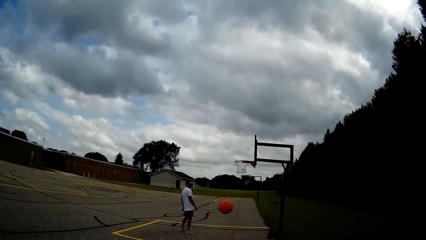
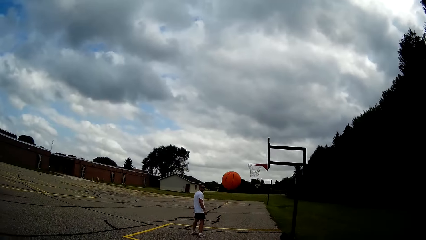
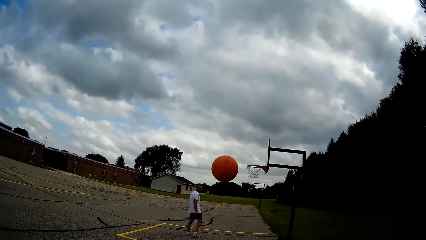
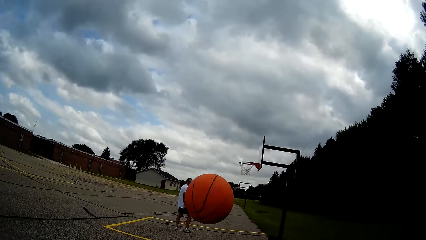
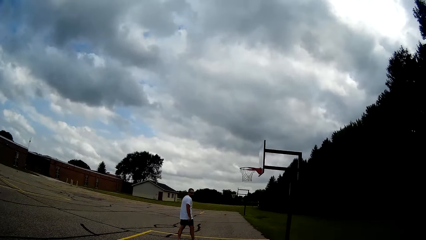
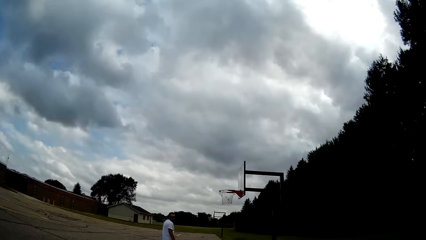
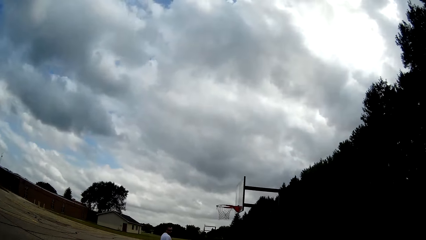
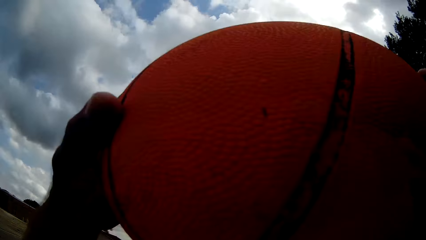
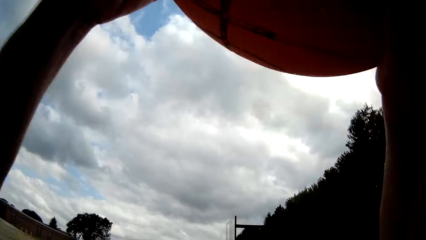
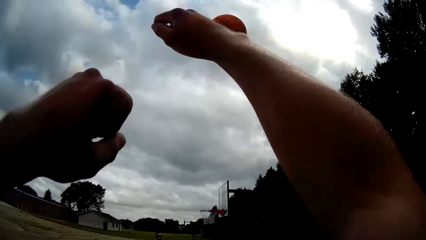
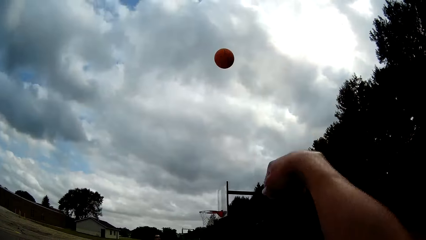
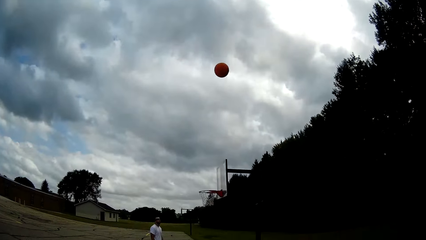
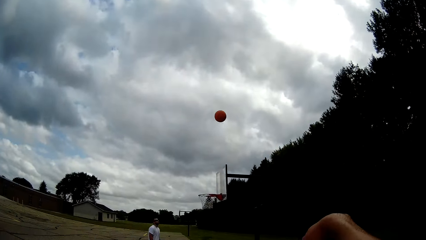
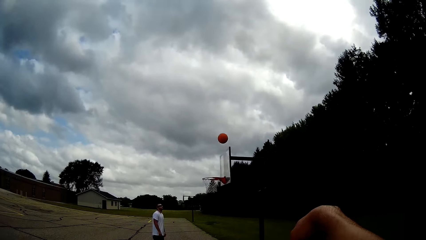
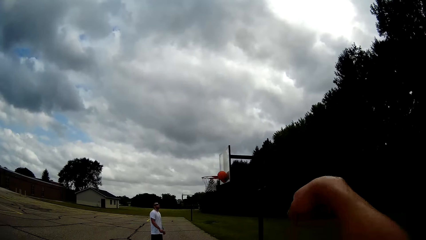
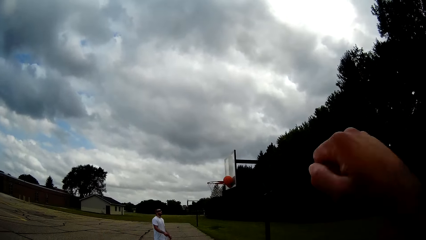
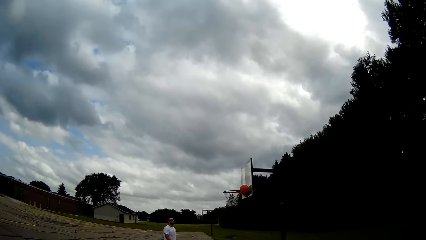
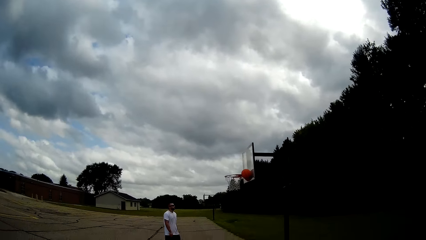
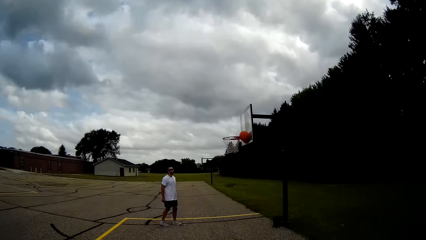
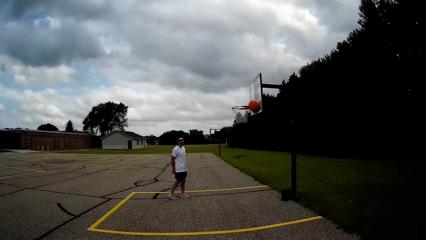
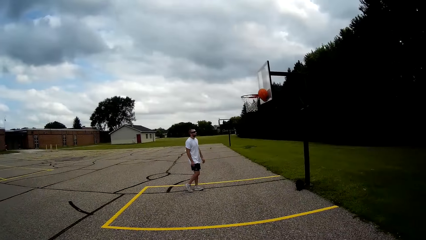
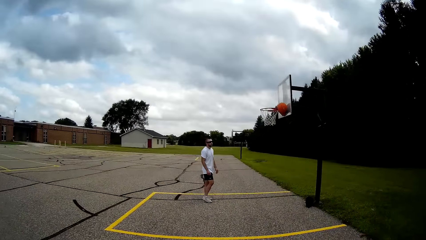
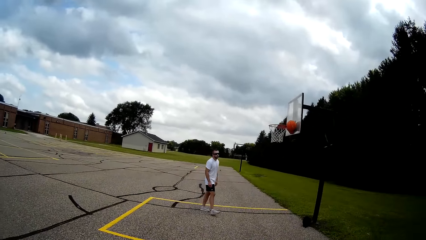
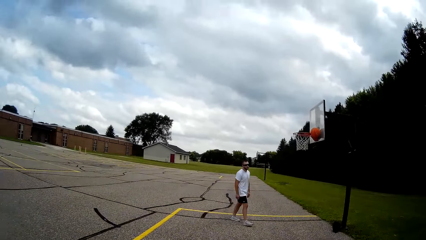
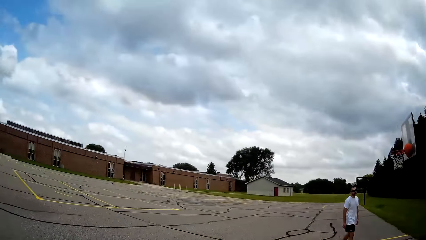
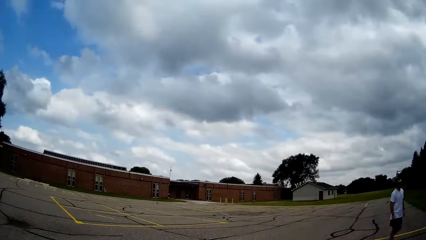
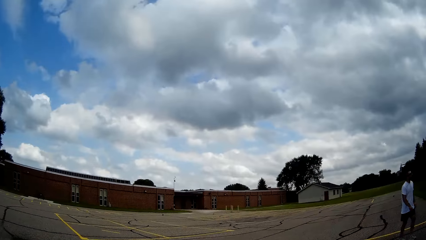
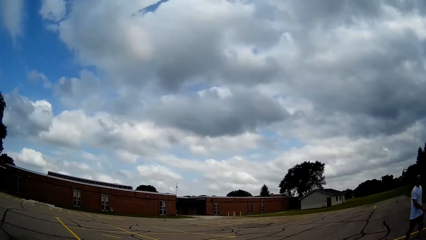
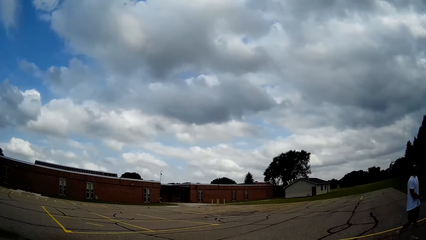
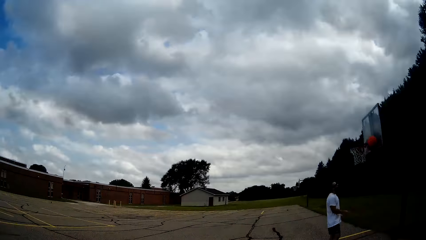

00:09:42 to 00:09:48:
The camera wearer holds the basketball. They catch the ball. They throw the ball in-between the blackboard and the basketball hoop. A person pushes the basketball inside the hoop.

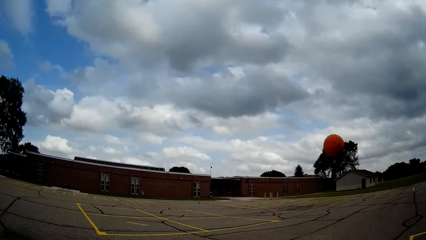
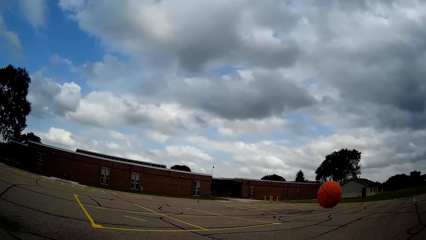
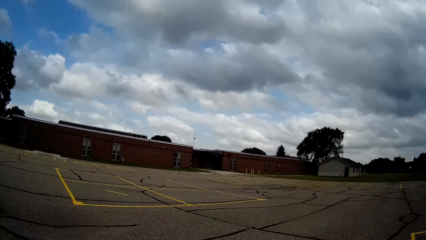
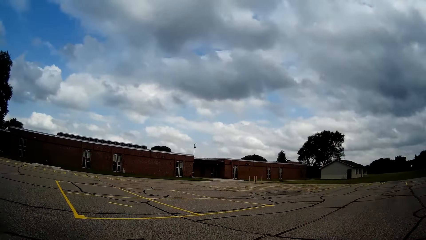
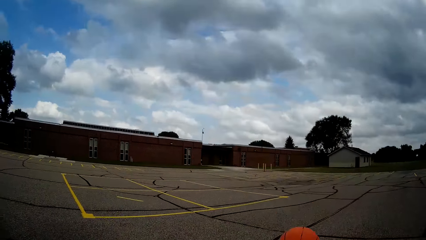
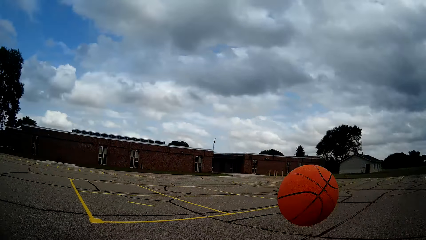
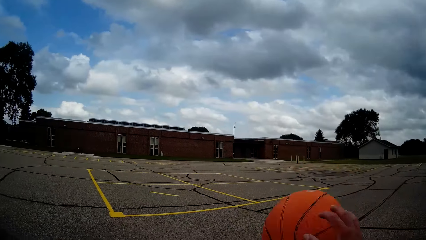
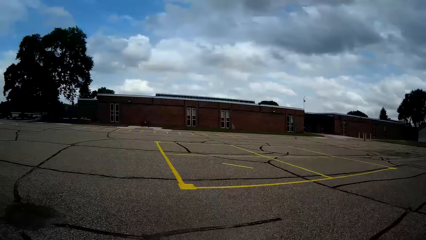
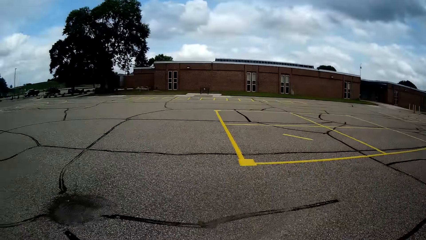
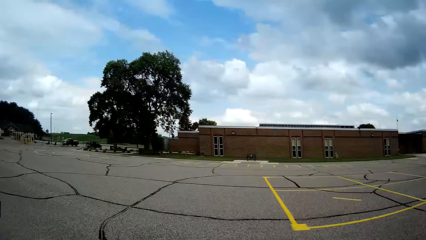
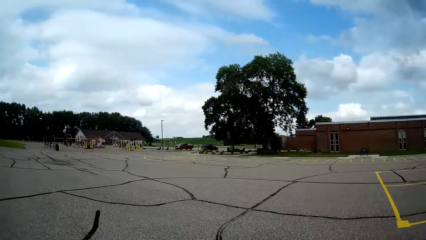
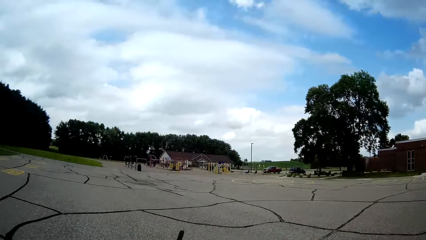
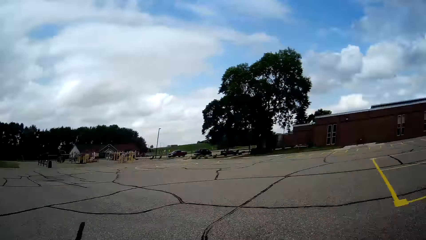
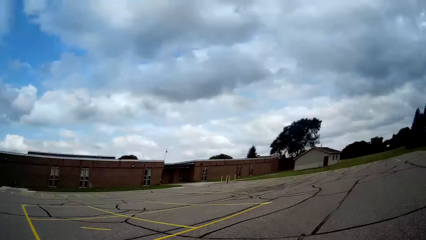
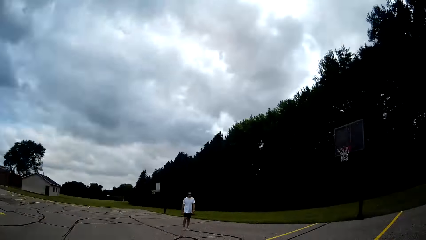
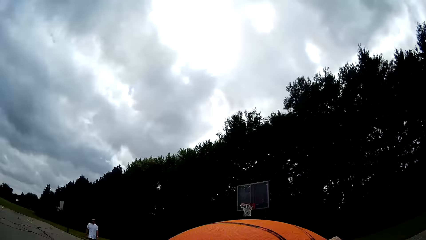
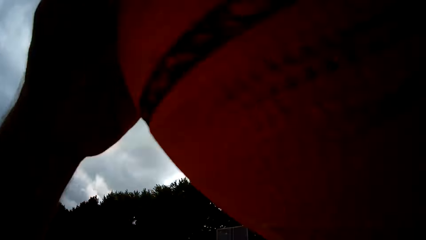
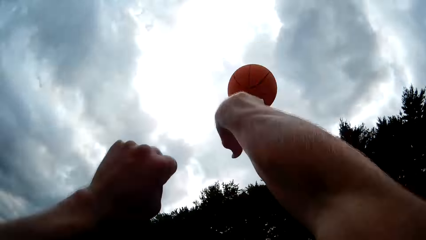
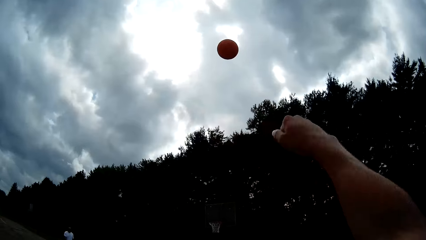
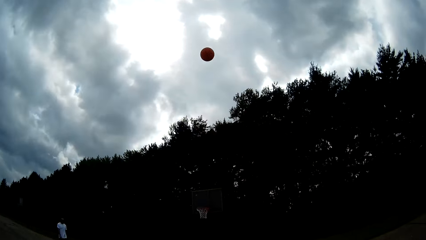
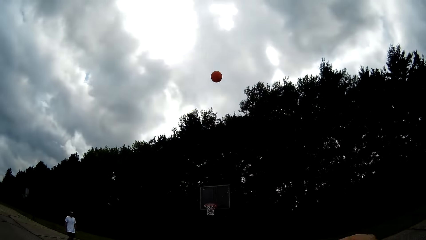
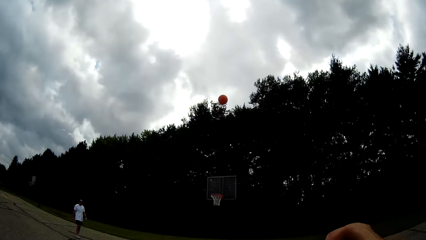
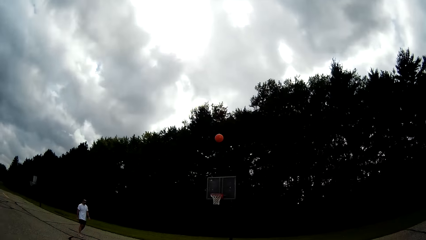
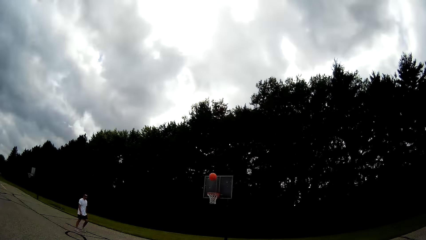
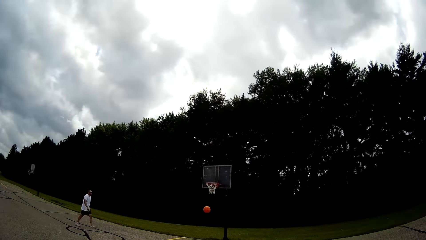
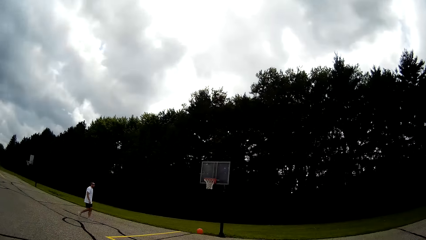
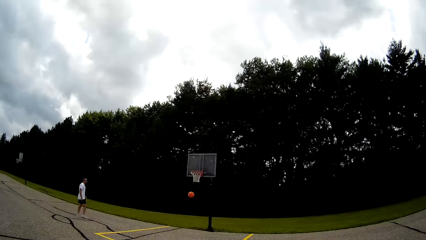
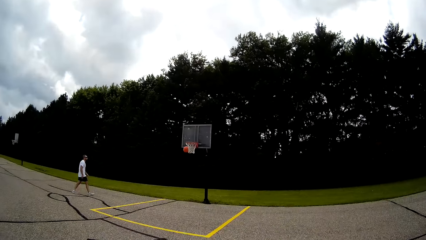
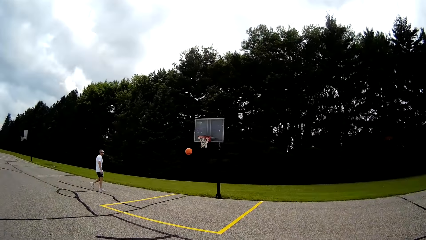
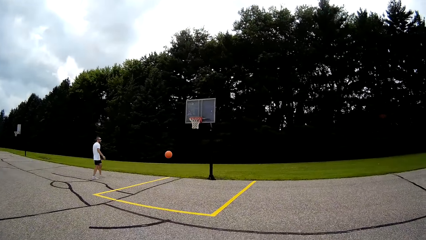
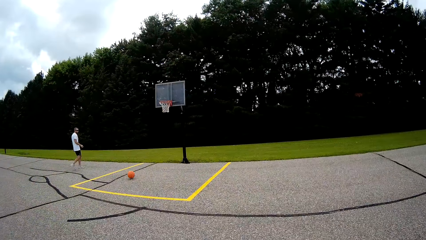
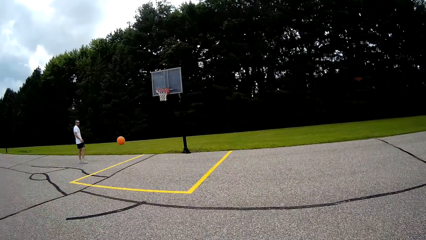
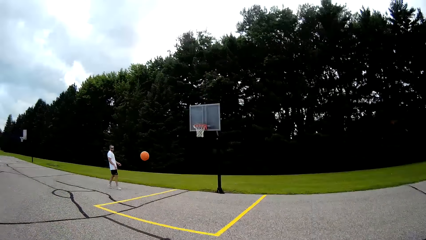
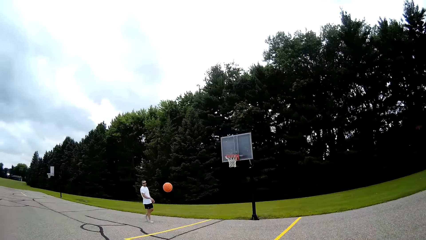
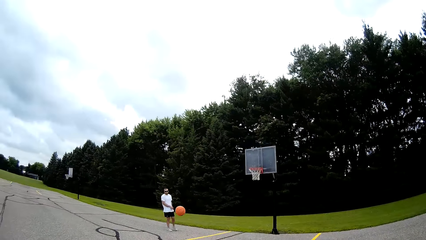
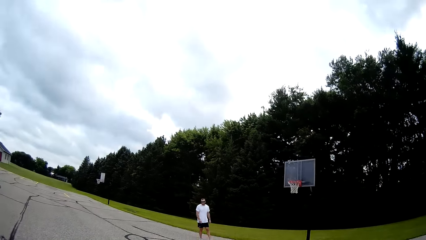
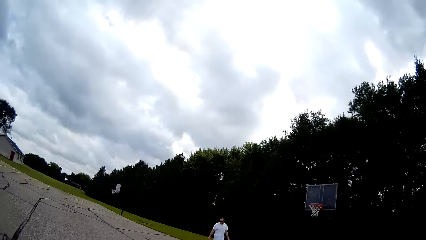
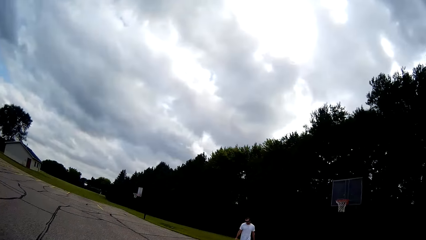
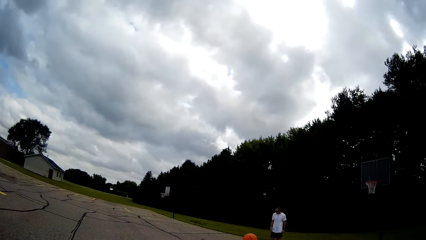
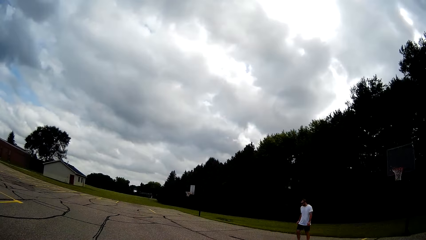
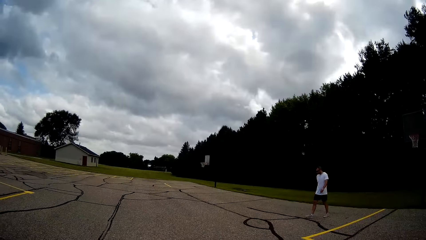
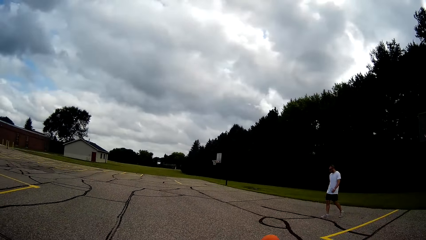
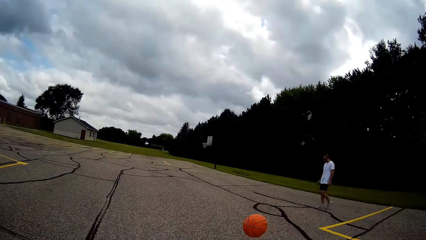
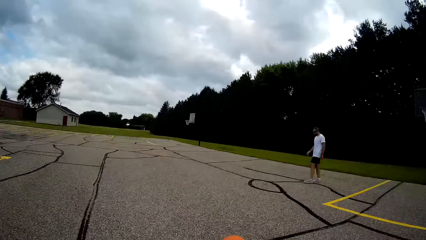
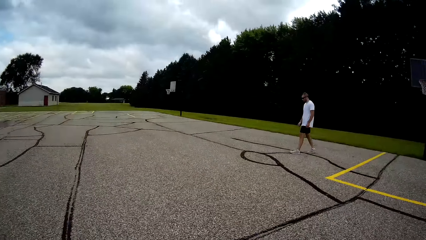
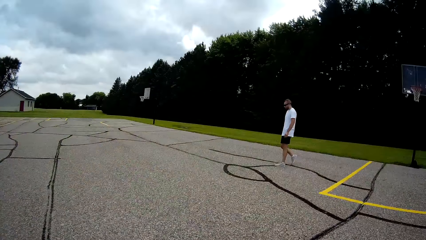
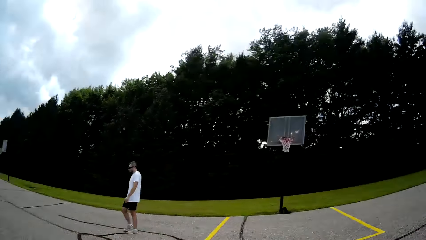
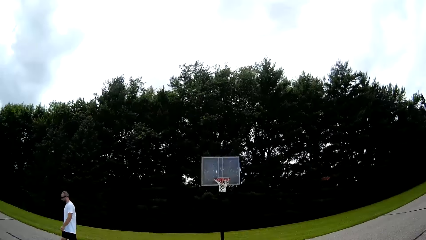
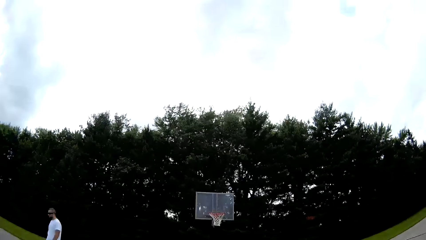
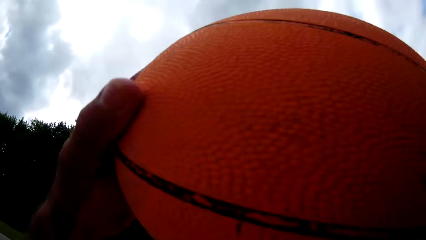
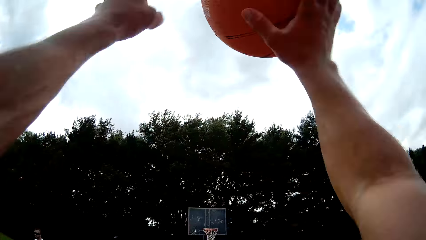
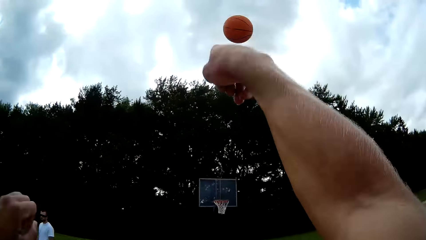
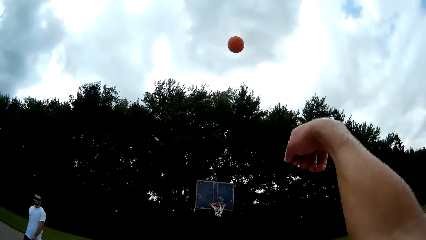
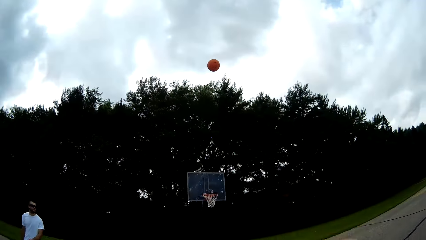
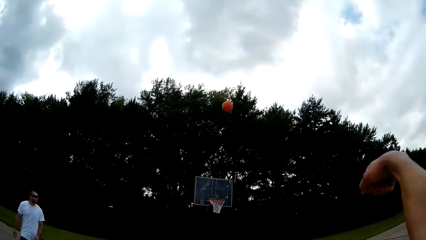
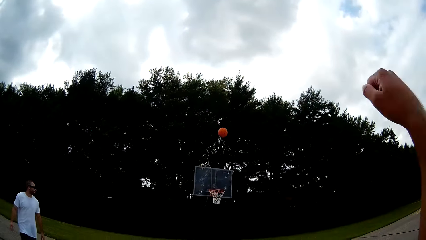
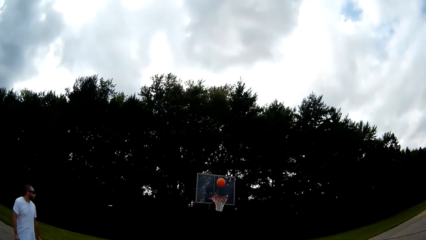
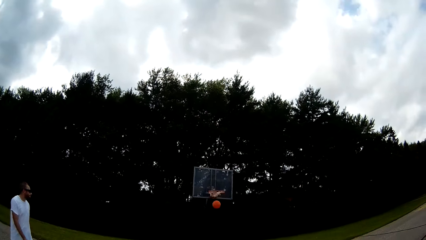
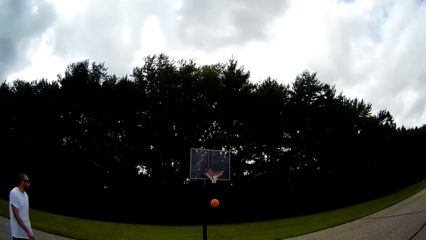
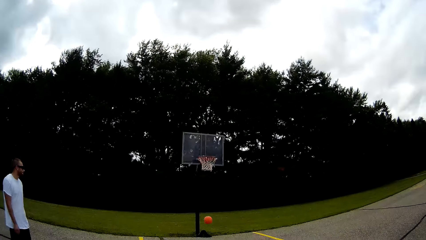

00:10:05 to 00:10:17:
The camera wearer dribbles the basketball. They catch the ball. They throw the ball close to the basketball hoop. A person walks around the basketball court. The camera wearer walks towards the basketball. They pick up the basketball. They catch the ball. They throw the ball close to the basketball hoop.
